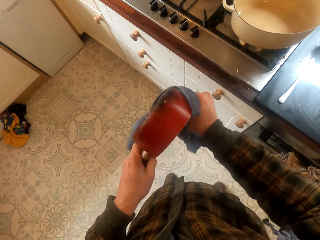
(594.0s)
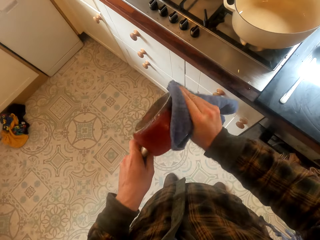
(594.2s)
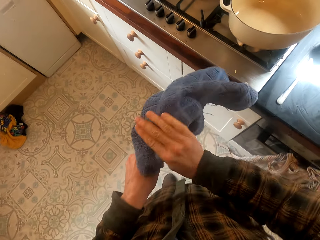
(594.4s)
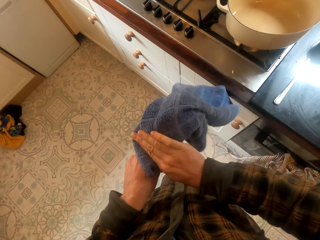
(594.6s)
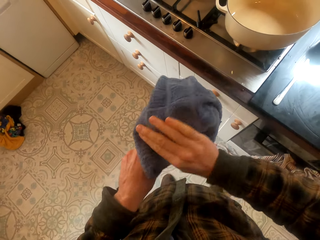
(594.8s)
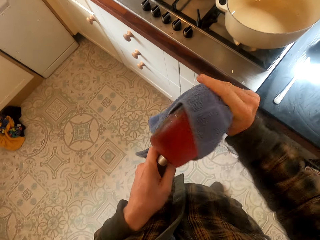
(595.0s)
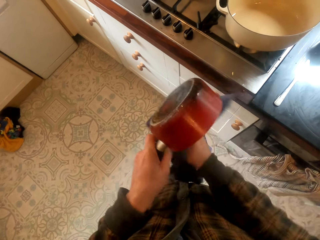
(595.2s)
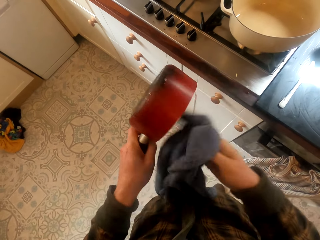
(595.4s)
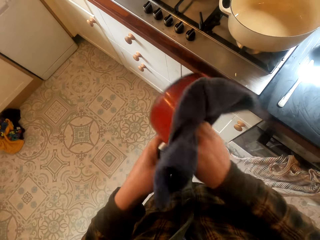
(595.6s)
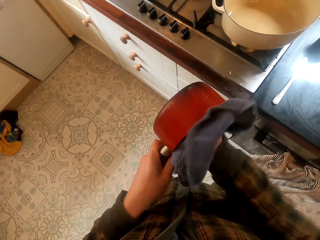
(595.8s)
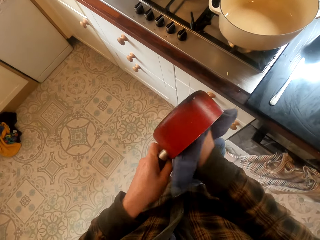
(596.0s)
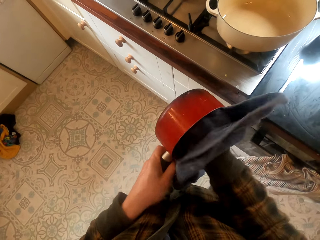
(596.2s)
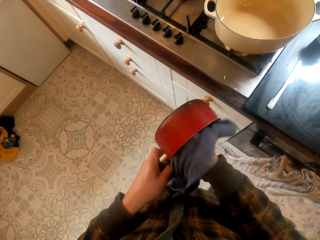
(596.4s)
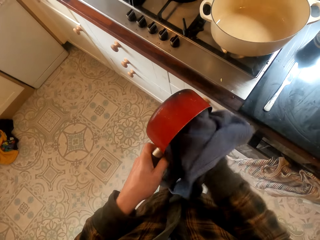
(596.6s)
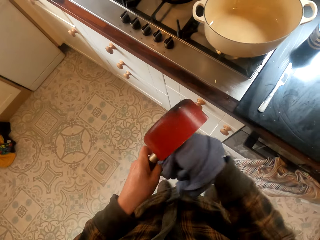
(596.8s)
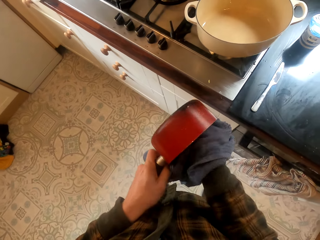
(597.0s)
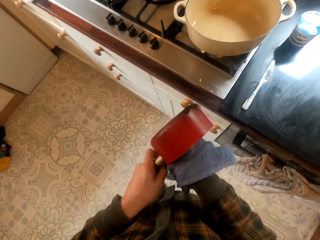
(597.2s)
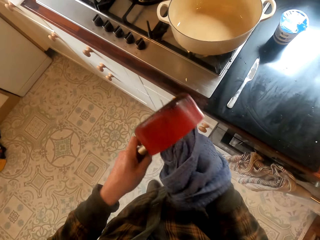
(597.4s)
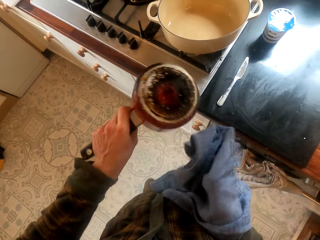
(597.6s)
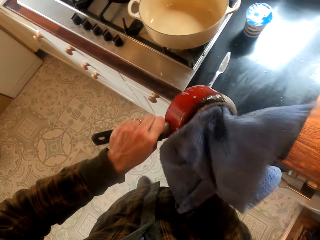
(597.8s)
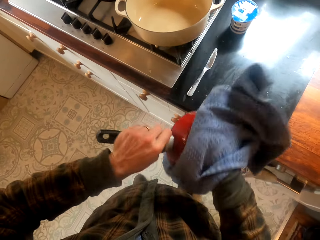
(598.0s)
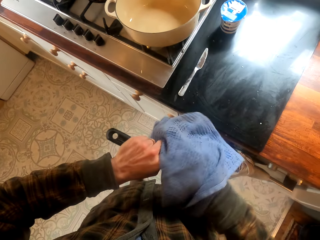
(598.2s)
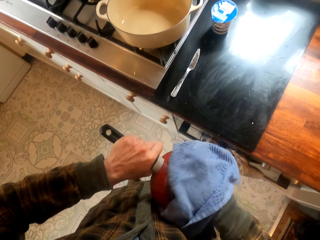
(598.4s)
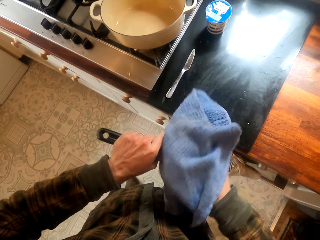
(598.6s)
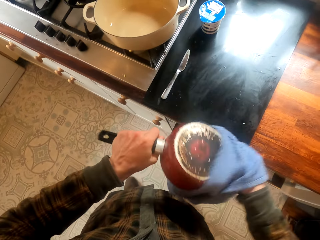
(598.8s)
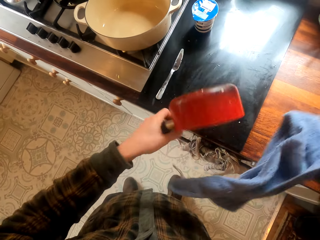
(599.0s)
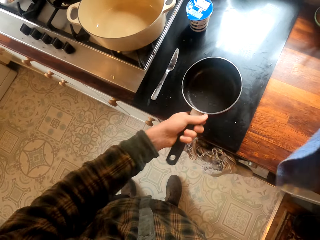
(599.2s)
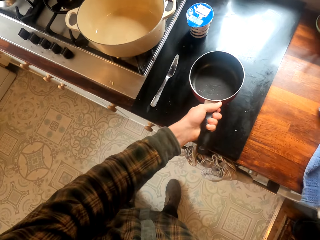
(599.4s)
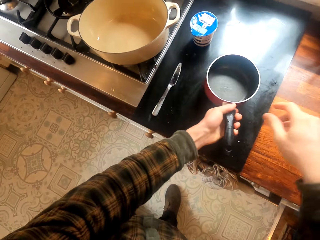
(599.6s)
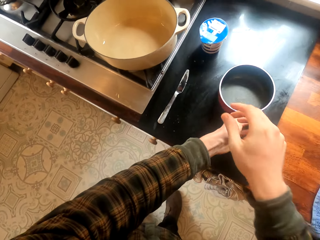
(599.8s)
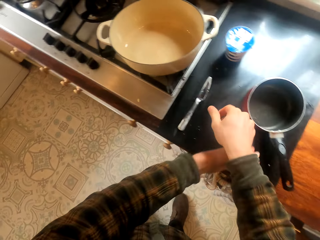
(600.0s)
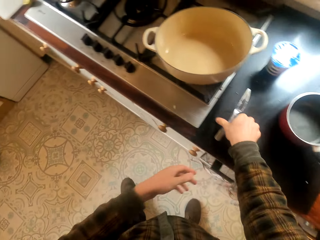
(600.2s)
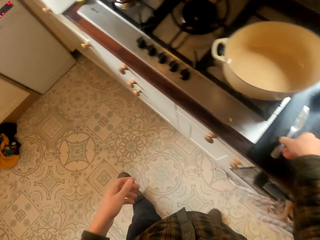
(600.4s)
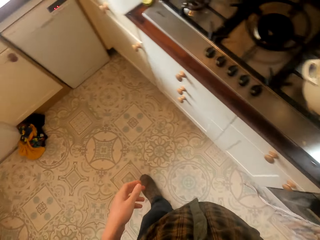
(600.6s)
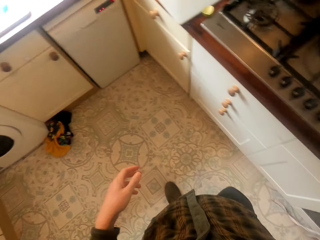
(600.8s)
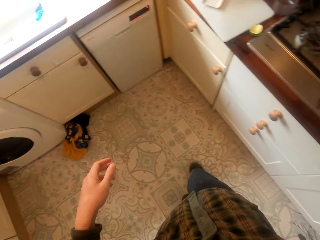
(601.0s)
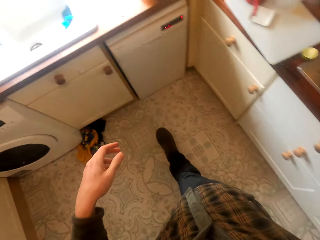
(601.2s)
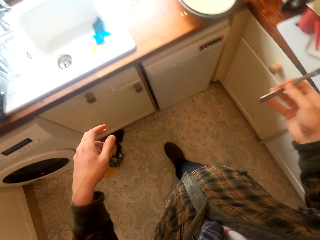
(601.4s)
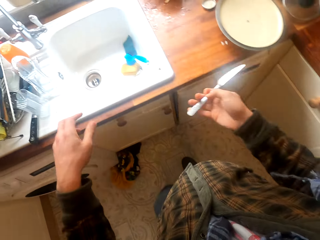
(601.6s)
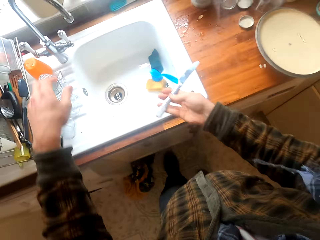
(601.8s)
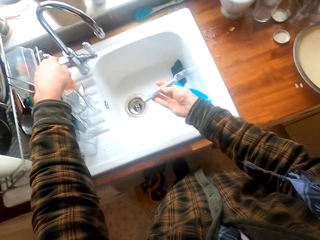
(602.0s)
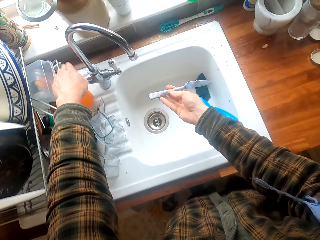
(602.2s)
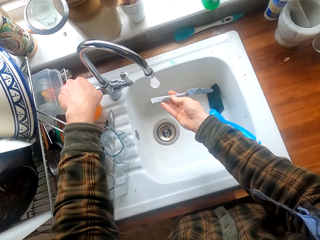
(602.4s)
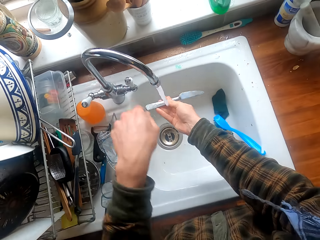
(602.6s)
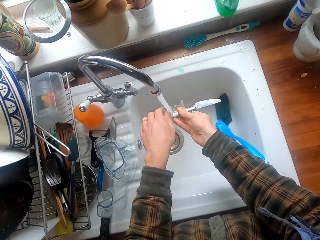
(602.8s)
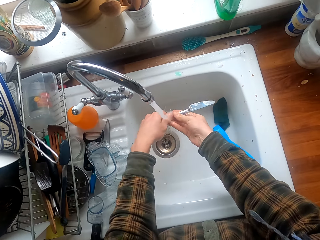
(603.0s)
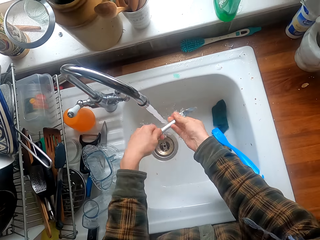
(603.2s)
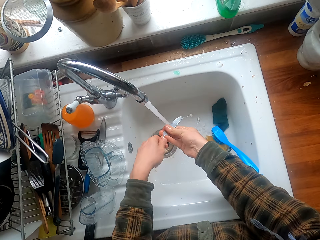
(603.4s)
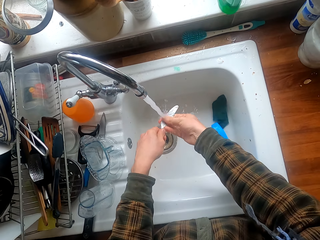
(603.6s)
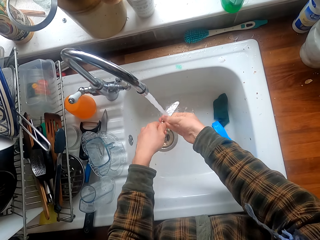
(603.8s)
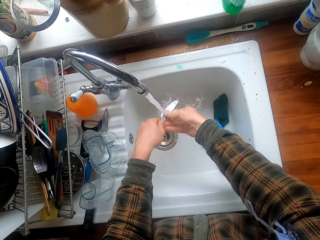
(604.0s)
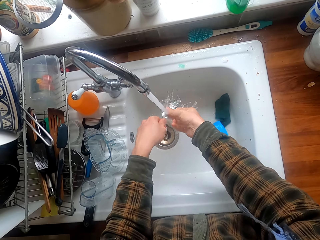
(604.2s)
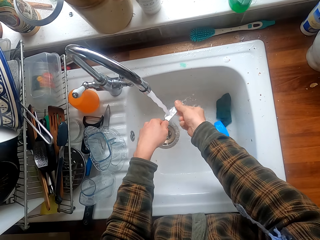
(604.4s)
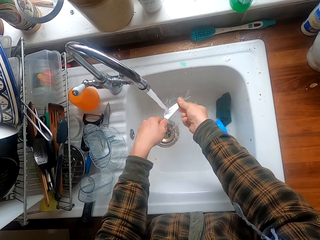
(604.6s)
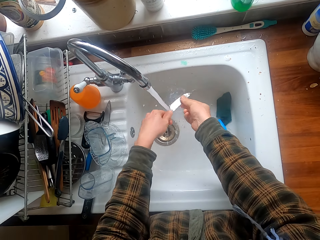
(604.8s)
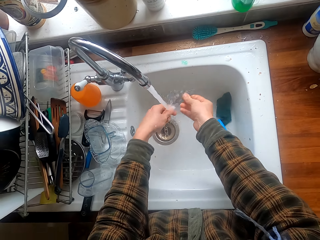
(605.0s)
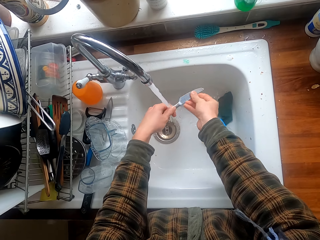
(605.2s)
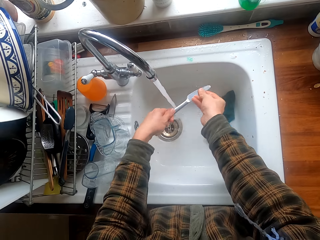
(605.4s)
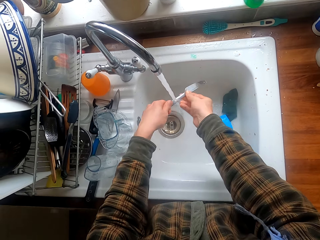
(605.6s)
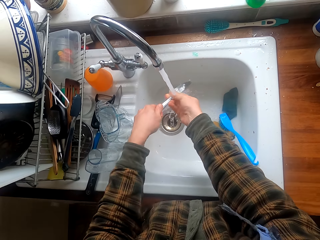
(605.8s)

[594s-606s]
The camera wearer puts the saucepan on the kitchen slab. They put the kitchen cloth on the kitchen slab. They take a knife. They walk around. They open the tap. They wash the knife.

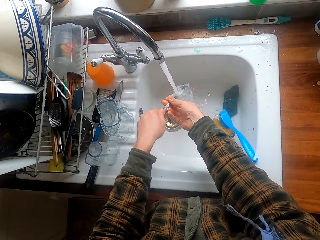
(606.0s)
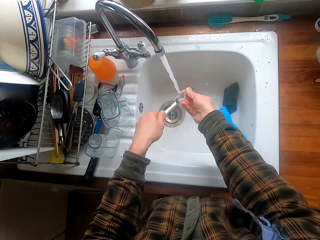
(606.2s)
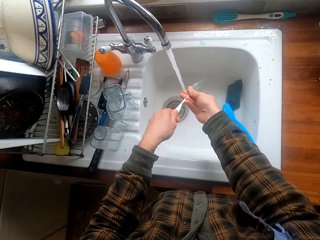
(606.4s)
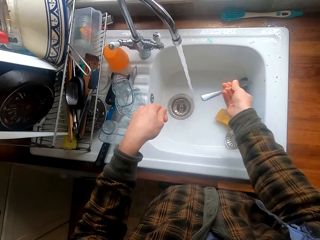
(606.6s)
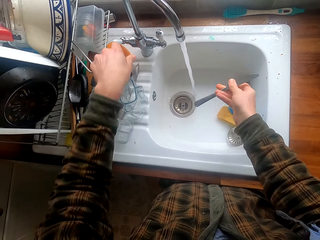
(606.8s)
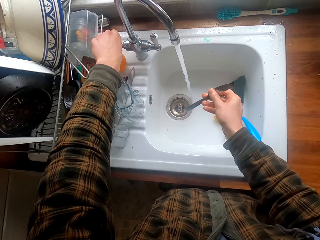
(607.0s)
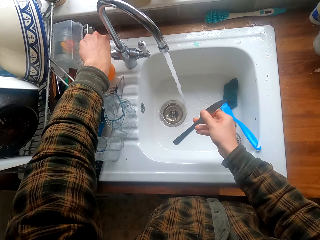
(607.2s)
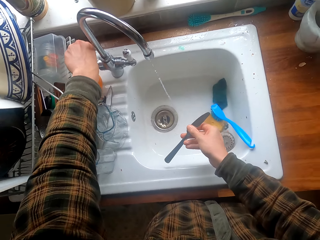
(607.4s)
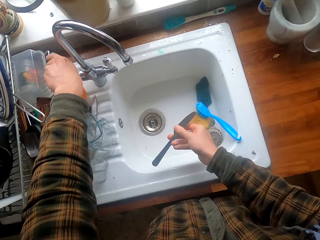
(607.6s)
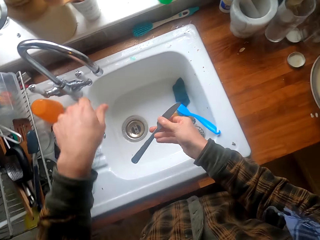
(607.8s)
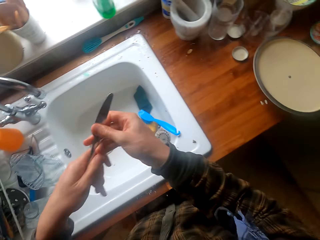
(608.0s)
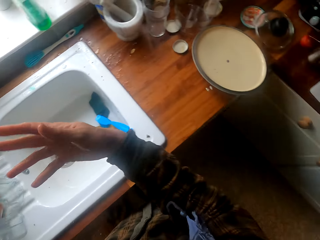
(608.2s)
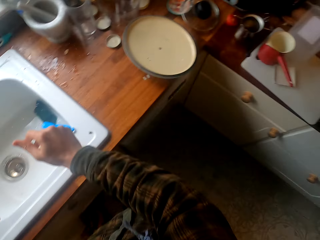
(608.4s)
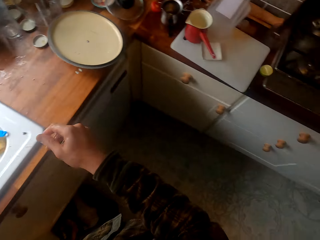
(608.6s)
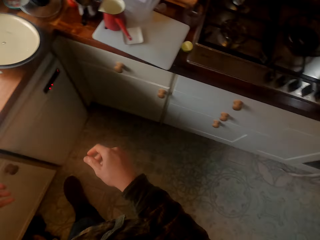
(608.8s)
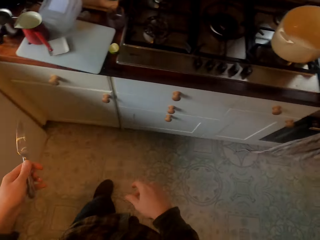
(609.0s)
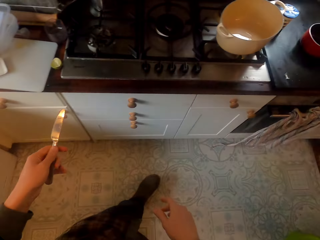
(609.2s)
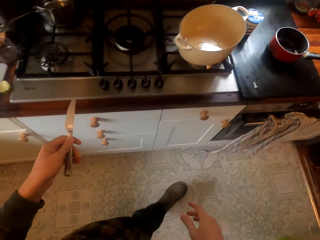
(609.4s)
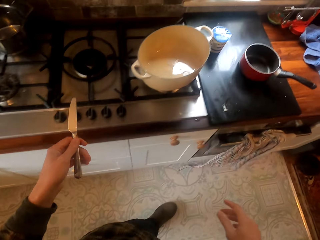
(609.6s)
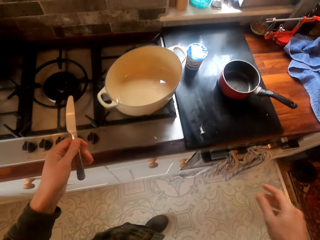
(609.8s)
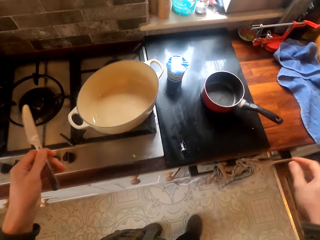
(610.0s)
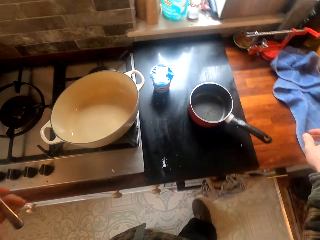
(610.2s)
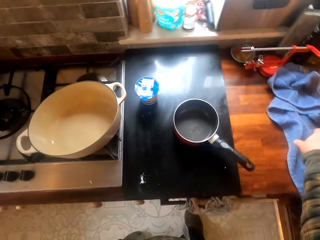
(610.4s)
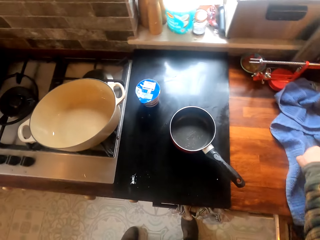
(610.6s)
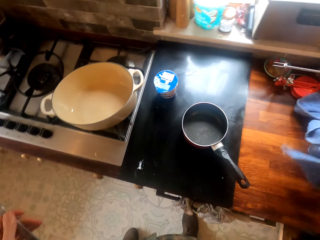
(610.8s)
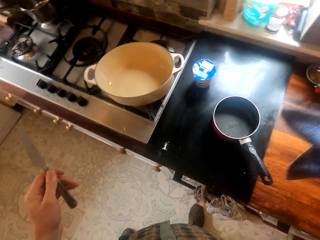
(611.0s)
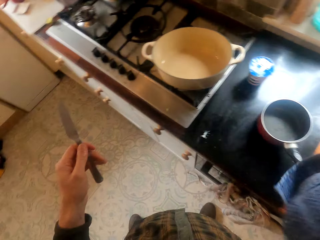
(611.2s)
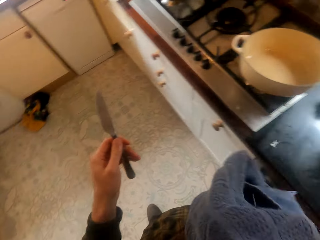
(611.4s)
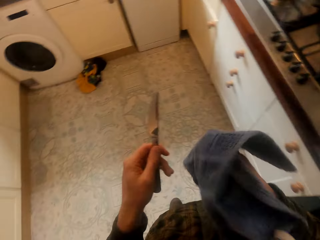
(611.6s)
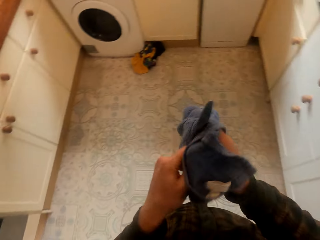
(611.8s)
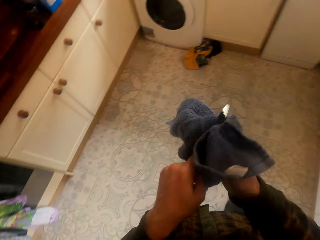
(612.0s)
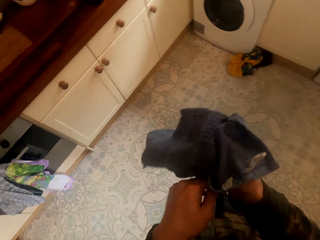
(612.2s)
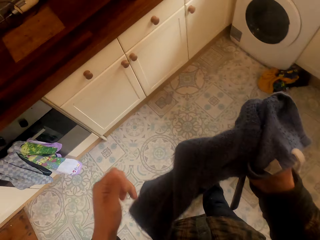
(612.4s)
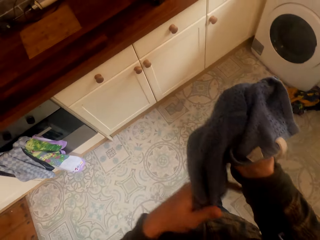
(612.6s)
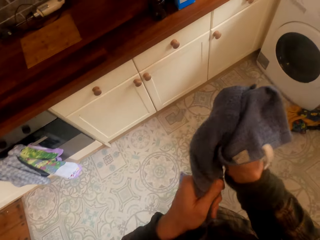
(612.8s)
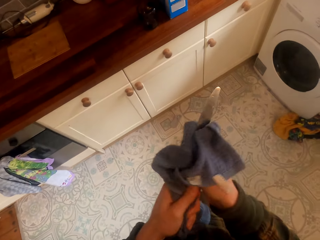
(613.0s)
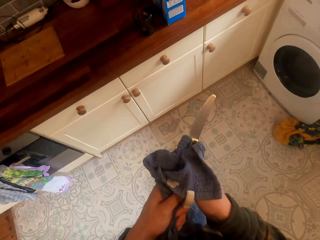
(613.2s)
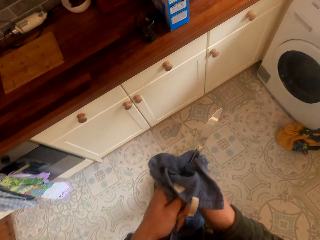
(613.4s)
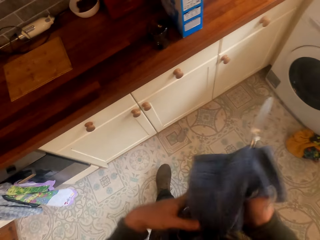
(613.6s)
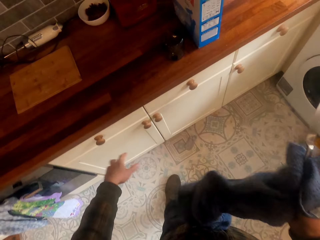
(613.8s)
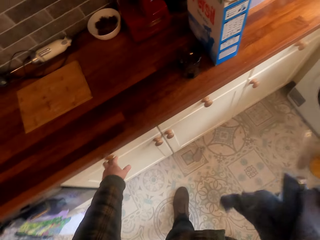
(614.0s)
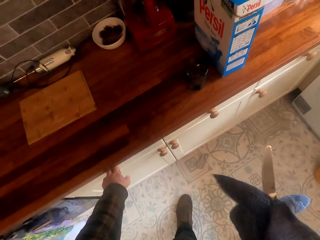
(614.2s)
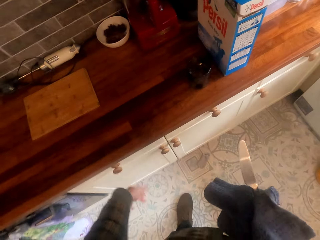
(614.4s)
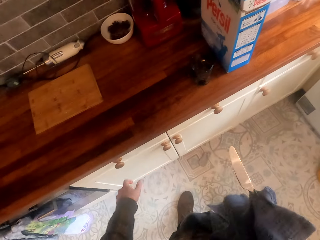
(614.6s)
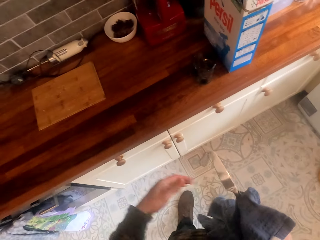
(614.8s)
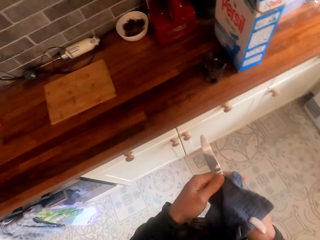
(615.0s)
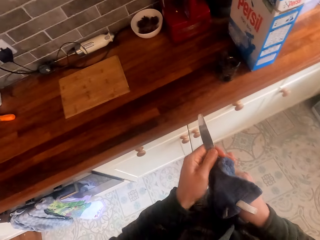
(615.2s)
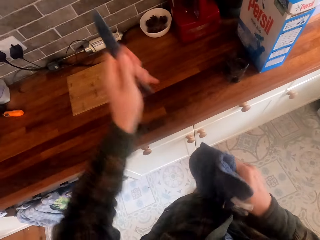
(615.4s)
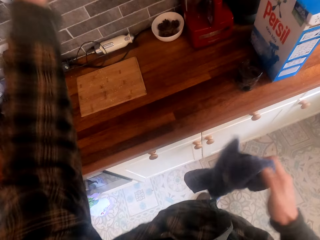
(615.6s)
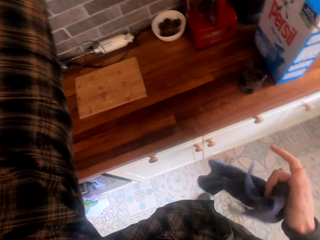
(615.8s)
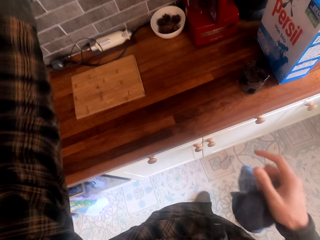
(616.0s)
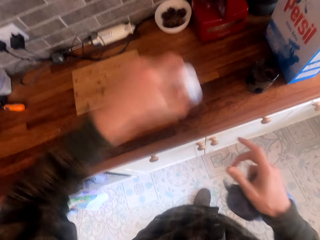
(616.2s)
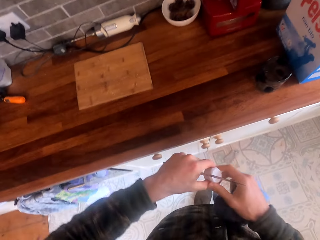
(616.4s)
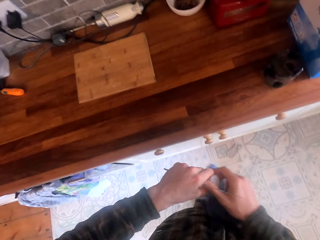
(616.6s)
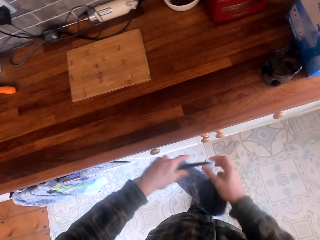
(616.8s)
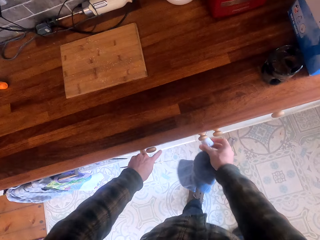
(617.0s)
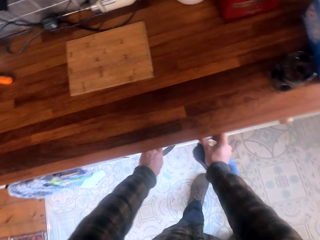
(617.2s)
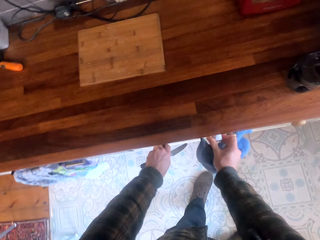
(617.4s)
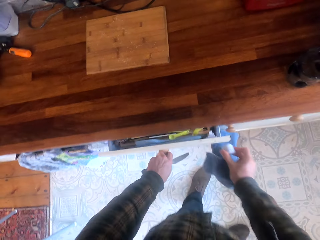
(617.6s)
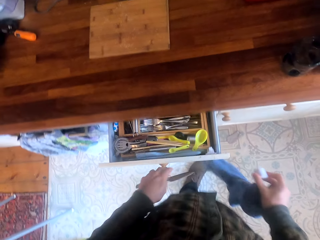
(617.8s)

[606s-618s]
The camera wearer closes the tap. They remove excess water from their hands. They walk around. They take the kitchen towel. They wipe the knife. They touch a door cabinet. They raise a hand. They take a container. They hold the container.
